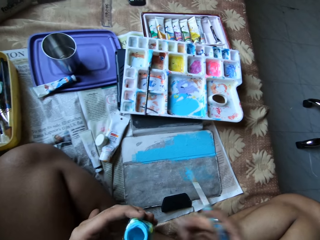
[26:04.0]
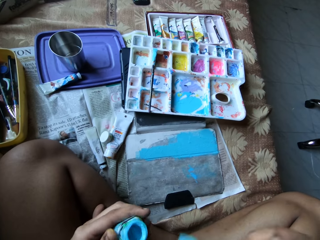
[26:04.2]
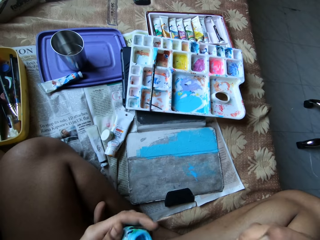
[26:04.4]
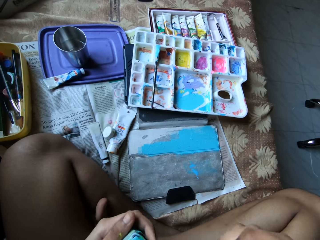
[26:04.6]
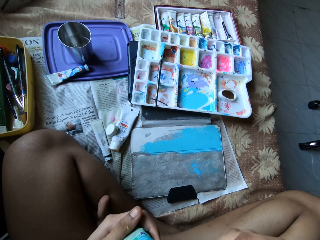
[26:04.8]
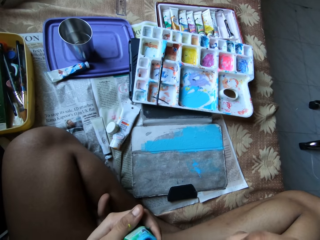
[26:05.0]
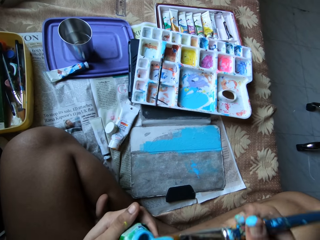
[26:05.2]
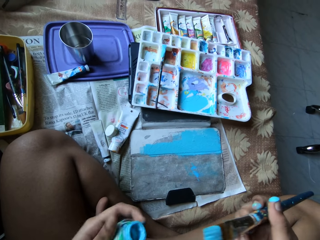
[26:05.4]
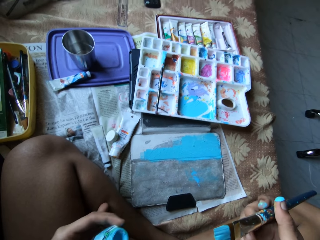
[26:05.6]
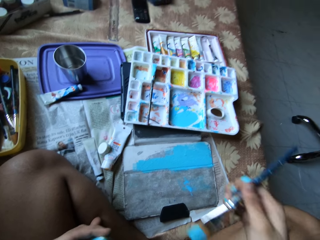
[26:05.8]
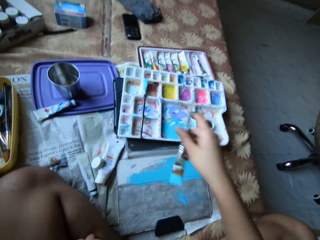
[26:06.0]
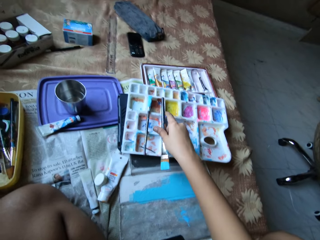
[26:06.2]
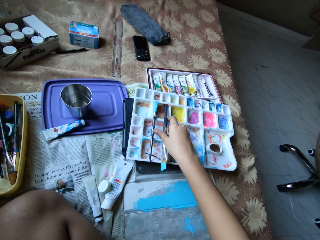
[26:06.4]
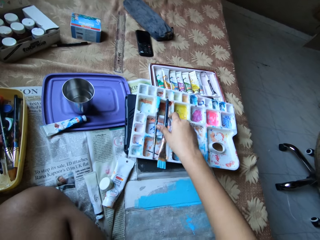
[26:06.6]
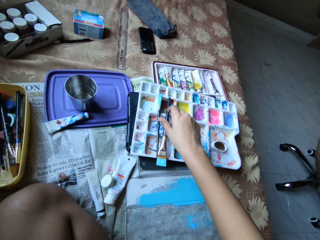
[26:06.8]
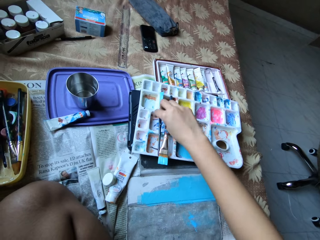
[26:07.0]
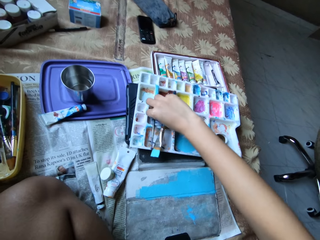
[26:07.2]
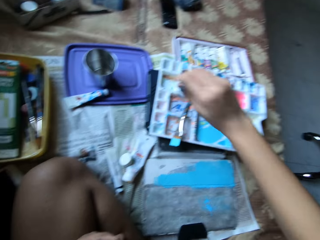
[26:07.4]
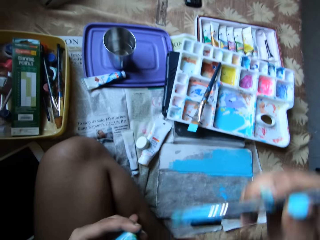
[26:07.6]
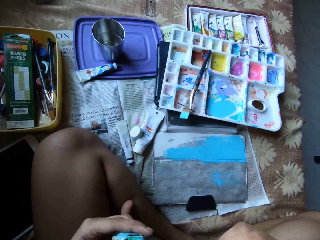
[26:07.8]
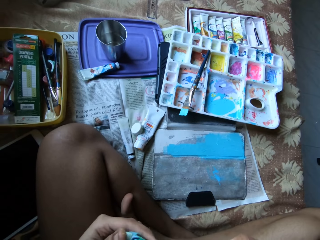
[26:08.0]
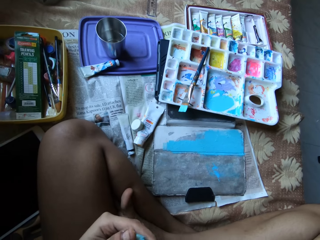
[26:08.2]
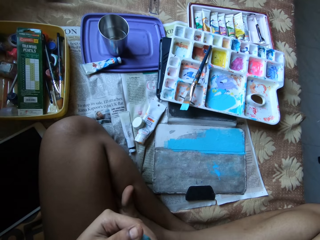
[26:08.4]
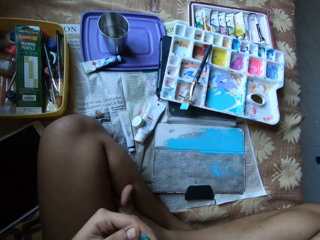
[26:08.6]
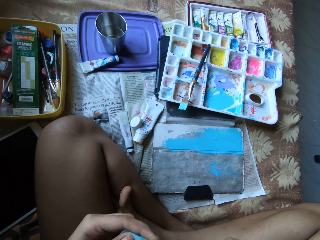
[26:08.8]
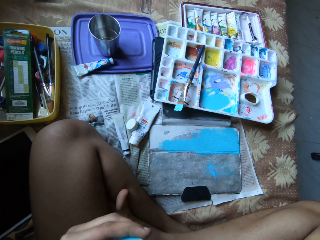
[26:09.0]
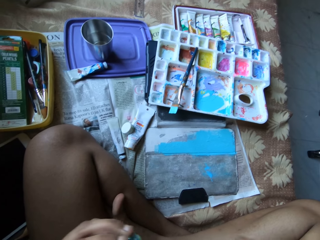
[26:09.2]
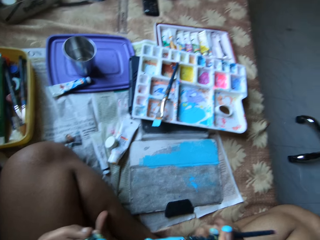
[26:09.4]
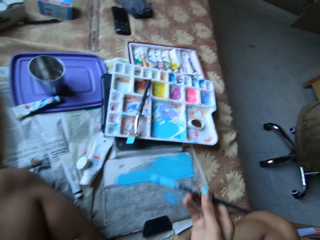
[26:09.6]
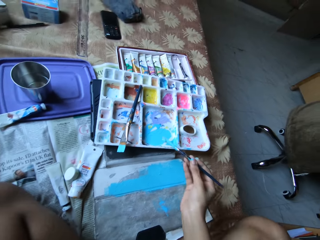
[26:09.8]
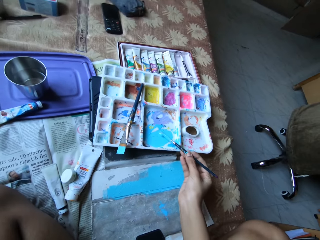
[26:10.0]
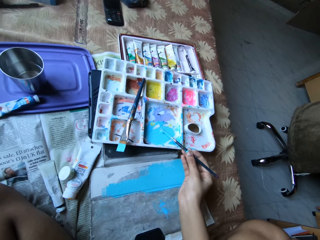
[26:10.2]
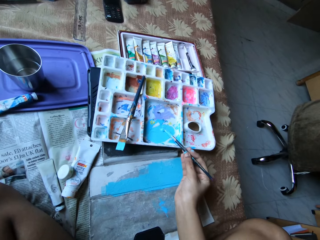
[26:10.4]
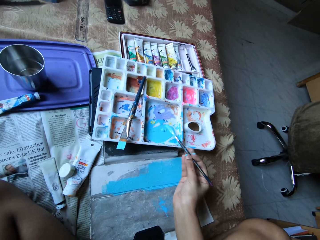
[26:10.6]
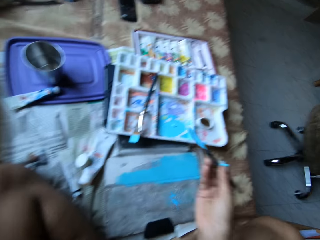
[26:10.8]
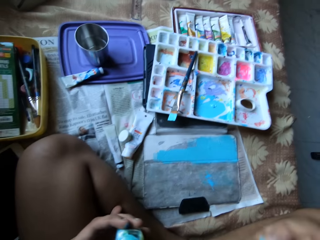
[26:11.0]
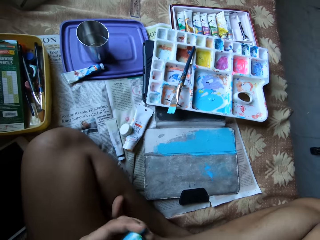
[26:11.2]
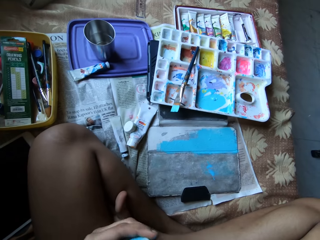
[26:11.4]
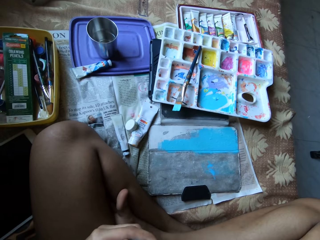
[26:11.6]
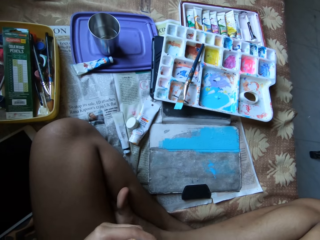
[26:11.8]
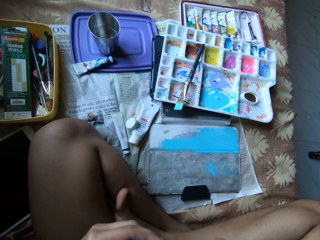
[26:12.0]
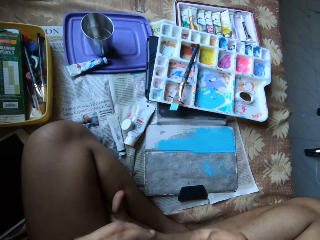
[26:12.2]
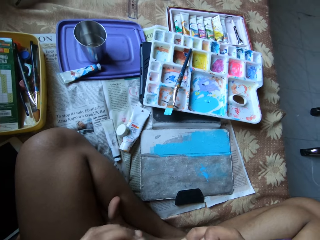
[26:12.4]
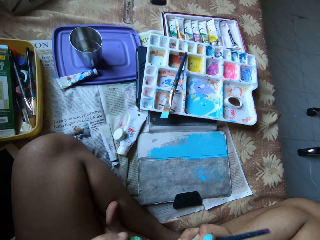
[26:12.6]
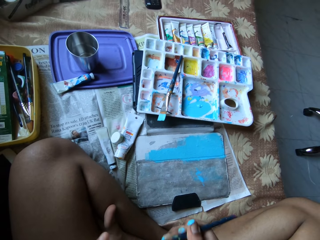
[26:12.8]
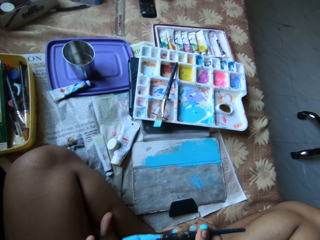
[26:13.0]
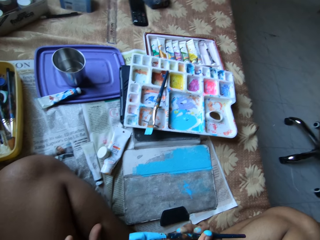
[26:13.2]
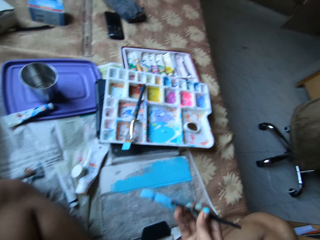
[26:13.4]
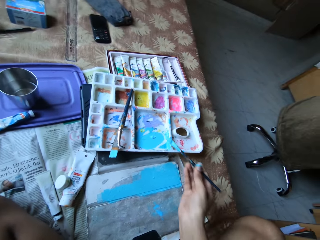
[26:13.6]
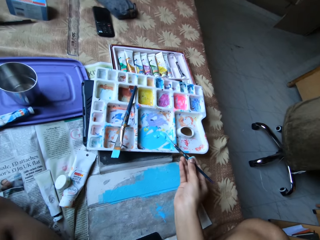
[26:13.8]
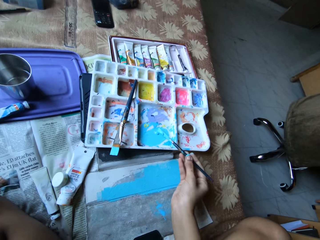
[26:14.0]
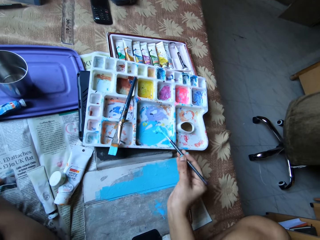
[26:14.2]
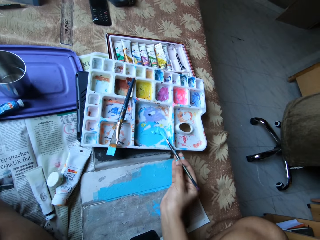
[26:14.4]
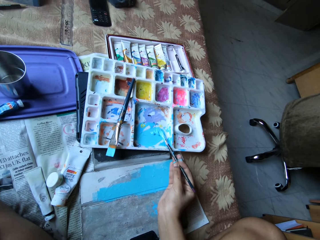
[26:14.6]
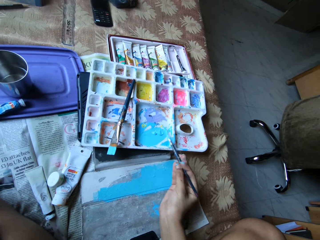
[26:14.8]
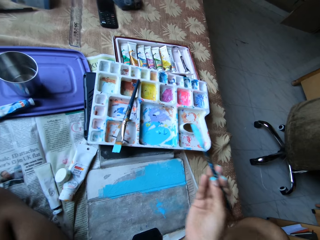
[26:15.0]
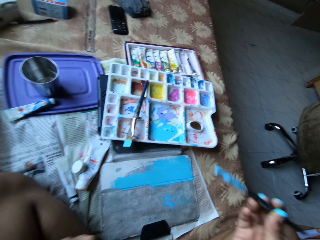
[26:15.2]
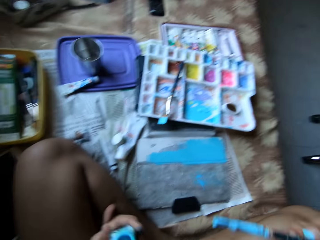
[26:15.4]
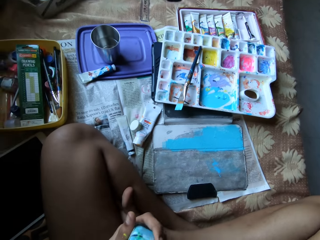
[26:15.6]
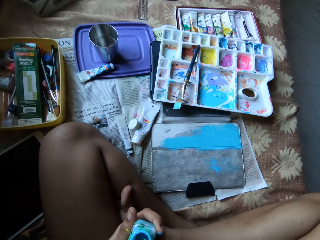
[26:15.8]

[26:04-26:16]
The camera wearer puts the paint lid on a surface. She transfers the paint bottle from her right hand to her left hand. She scoops paint from the paint bottle with the paint brush in her right hand. She drops the paint brush on the paint palette with her right hand. She picks up the paint brush from the paint palette with her right hand. She scoops paint from the paint bottle with the paint brush in her right hand. She pours the paint on the paint palette with the paint brush in her right hand. She scoops paint from the paint bottle with the paint brush in her right hand. She pours the paint on the paint palette with the paint brush in her right hand.

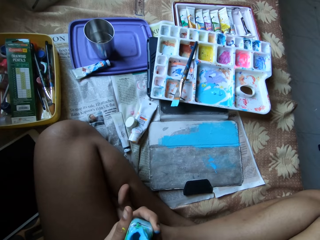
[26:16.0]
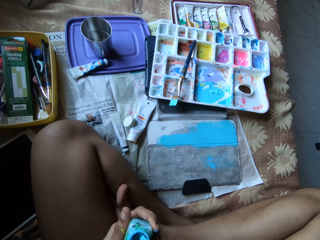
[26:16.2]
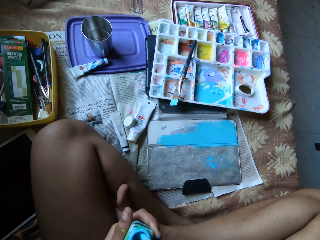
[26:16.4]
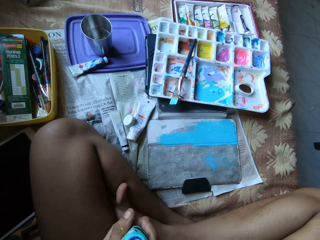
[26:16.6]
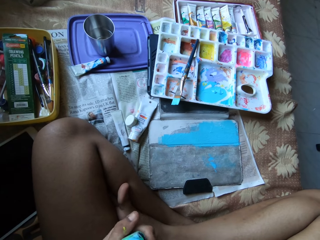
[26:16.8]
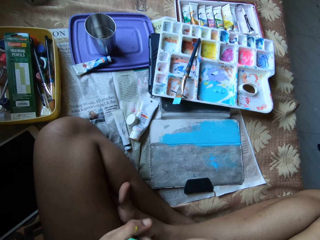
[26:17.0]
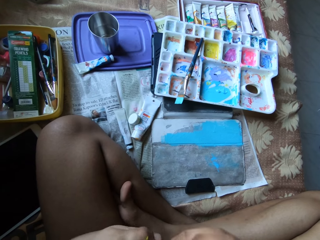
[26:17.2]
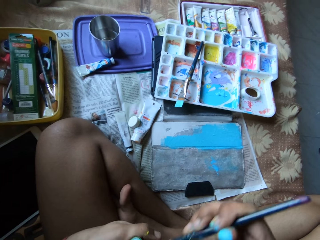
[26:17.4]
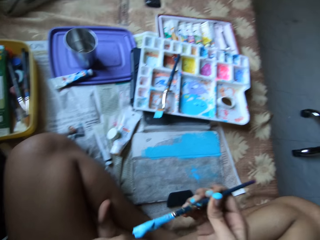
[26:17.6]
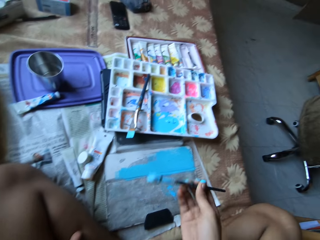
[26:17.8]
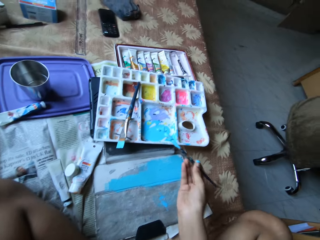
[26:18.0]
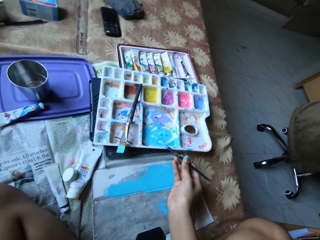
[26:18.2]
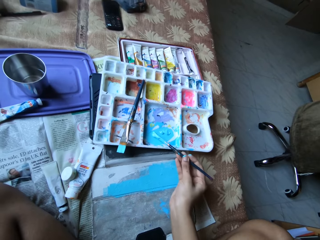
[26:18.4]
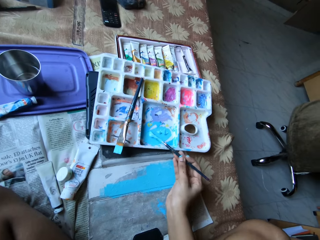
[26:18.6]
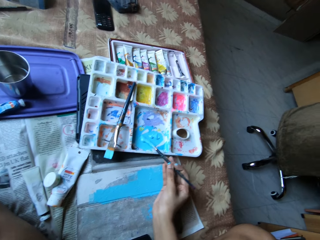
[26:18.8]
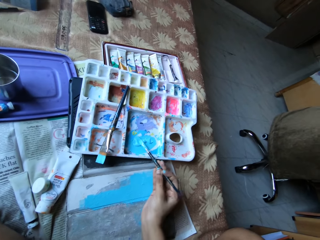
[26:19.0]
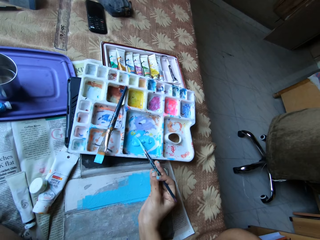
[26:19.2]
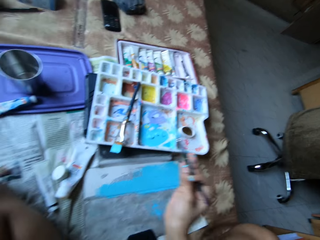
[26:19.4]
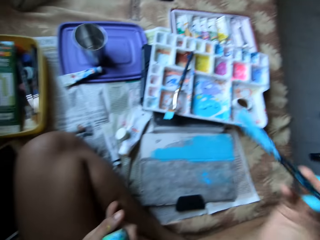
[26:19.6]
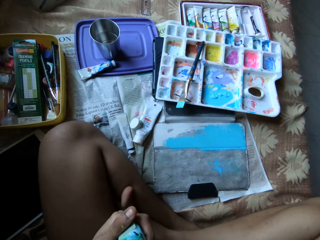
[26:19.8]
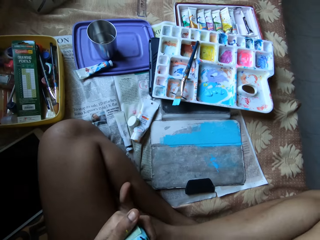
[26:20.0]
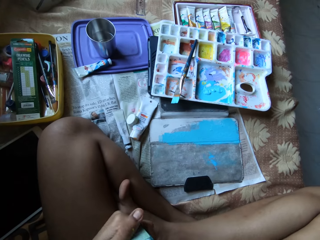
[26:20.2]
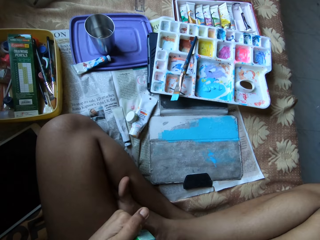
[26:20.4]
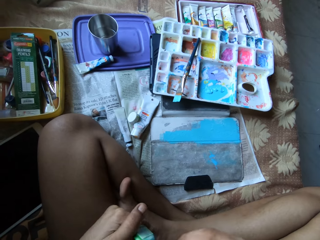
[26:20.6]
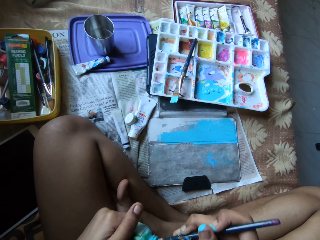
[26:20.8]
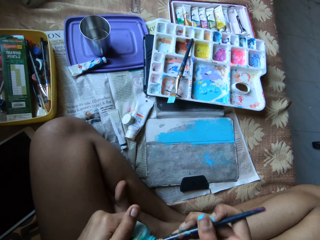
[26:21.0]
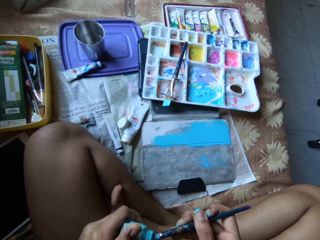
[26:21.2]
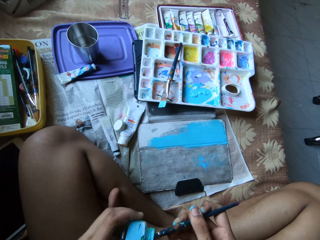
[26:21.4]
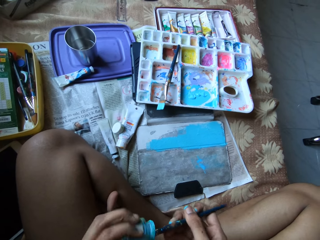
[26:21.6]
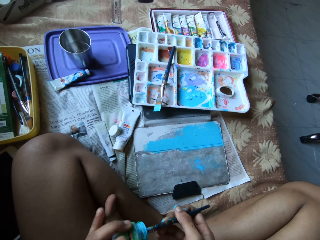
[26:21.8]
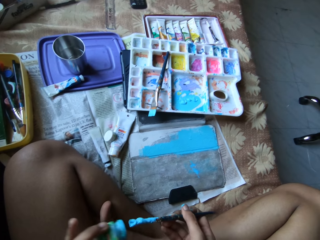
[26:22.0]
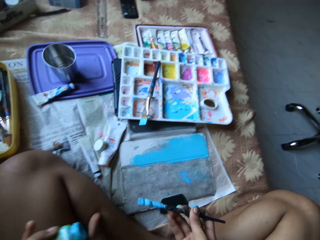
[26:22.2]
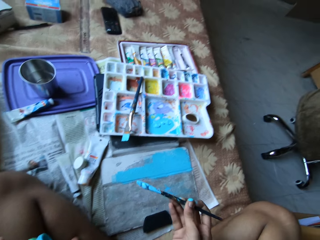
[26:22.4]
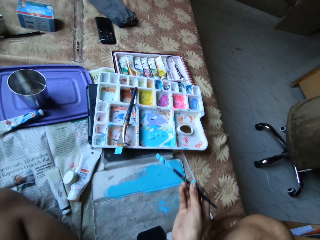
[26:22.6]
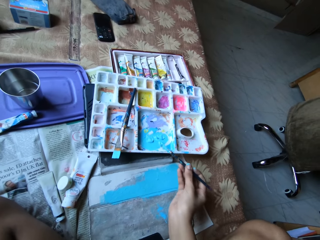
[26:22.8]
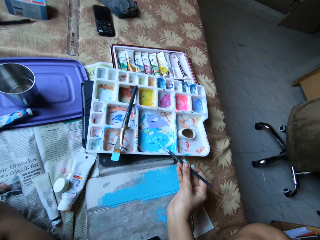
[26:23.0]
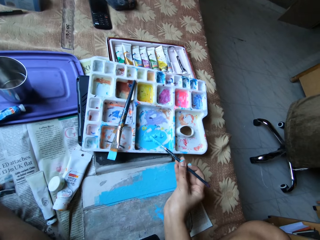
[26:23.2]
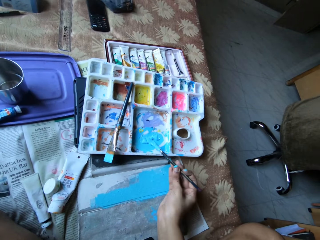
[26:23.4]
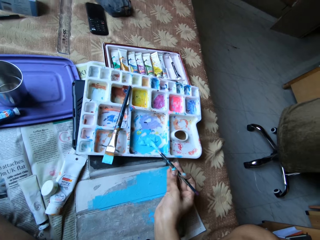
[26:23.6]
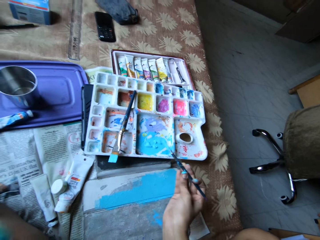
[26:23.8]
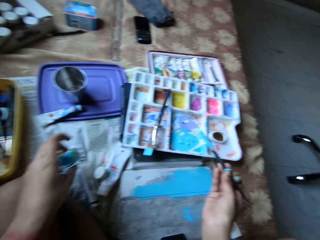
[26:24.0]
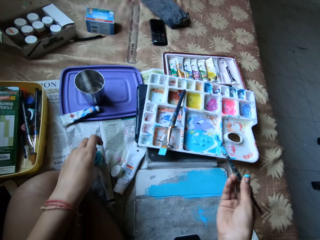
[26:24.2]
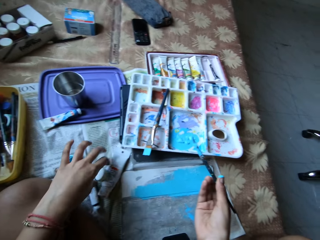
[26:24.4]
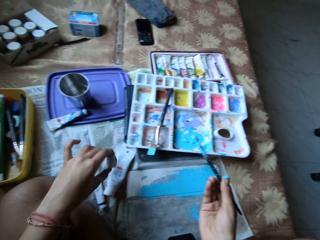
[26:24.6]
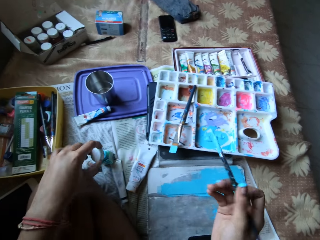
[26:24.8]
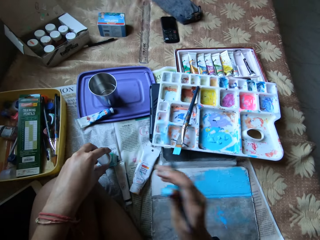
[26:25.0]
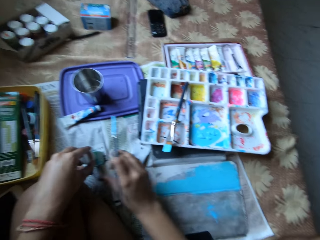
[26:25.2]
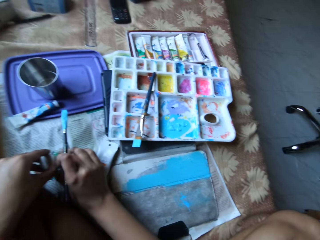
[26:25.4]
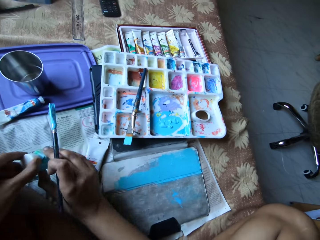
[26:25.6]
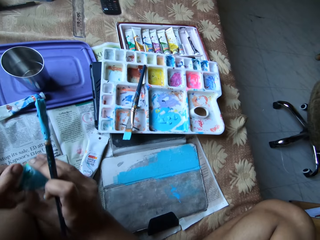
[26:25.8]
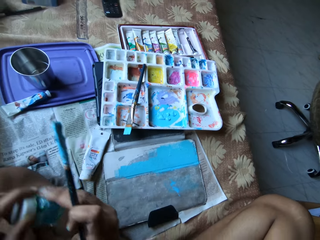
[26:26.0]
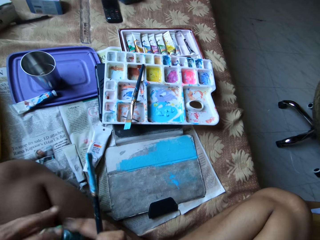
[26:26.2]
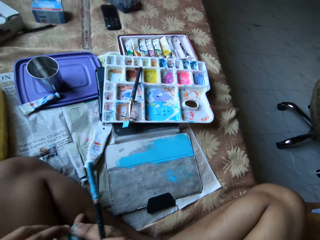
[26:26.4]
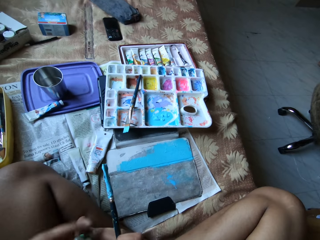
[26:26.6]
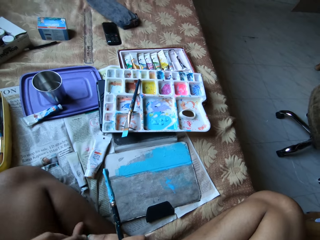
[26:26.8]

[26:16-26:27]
The camera wearer scoops paint from the paint bottle with the paint brush in her right hand. She pours the paint on the paint palette with the paint brush in her right hand. She scoops paint from the paint bottle with the paint brush in her right hand. She pours the paint on the paint palette with the paint brush in her right hand. She drops the paint bottle on the bed with her left hand. She picks up the bottle cap from the bed with her left hand. She covers the paint bottle with the bottle cap in her left hand. She picks up the paint bottle from the bed with both hands. She covers the paint bottle with the bottle cap in her left hand.
